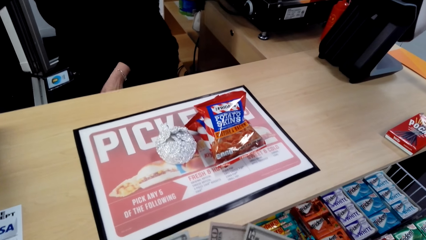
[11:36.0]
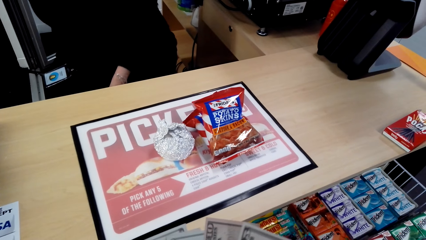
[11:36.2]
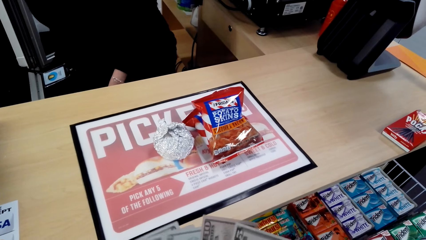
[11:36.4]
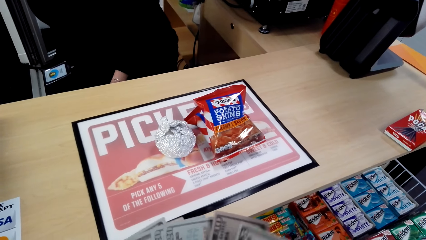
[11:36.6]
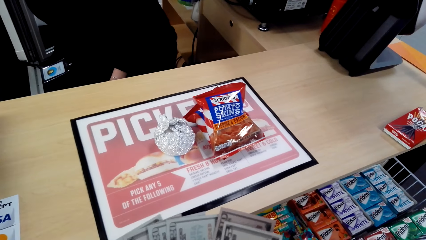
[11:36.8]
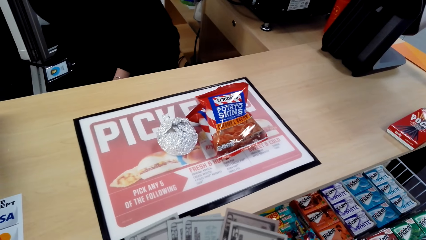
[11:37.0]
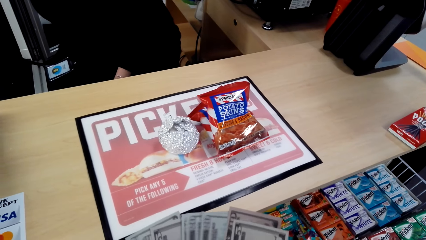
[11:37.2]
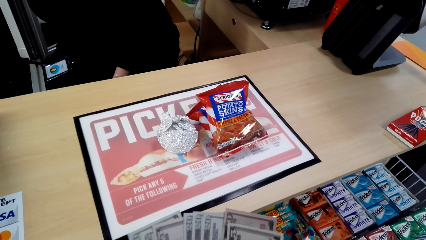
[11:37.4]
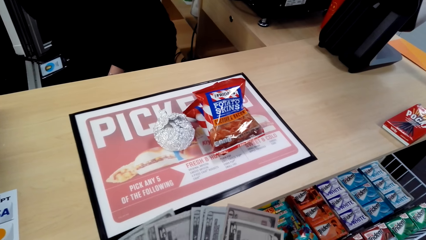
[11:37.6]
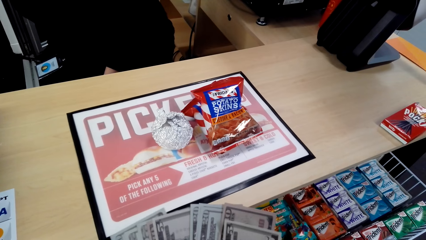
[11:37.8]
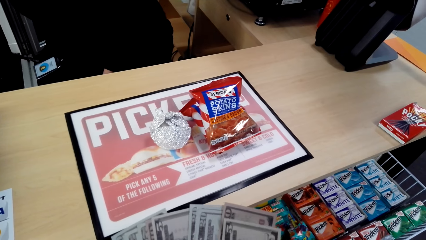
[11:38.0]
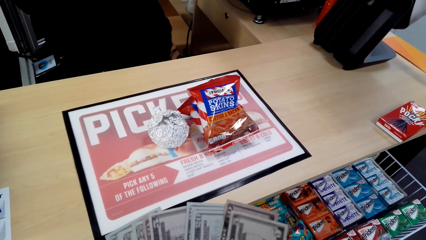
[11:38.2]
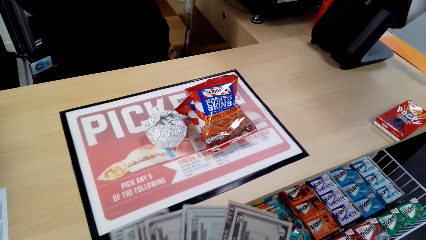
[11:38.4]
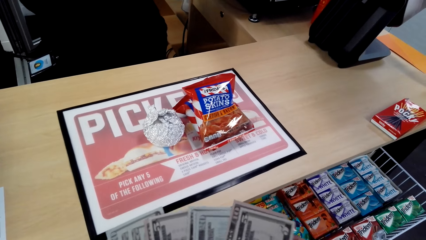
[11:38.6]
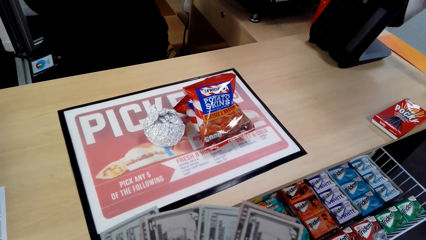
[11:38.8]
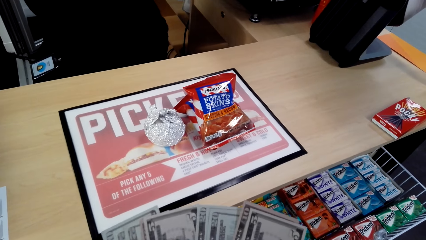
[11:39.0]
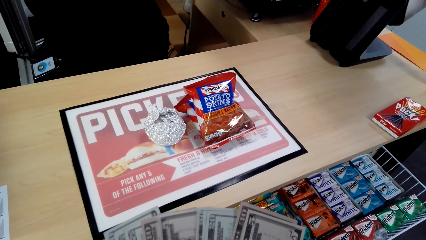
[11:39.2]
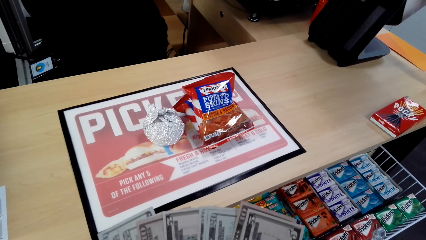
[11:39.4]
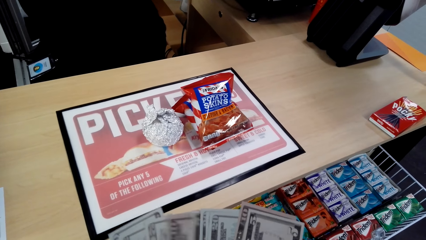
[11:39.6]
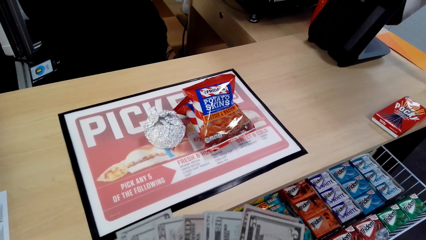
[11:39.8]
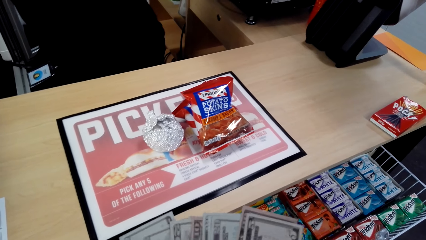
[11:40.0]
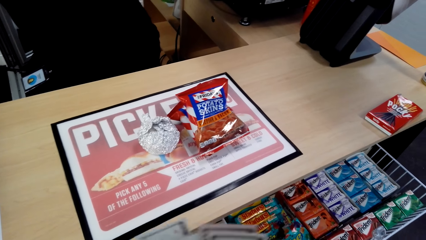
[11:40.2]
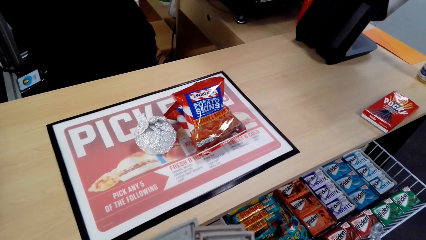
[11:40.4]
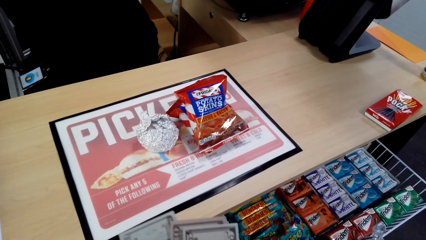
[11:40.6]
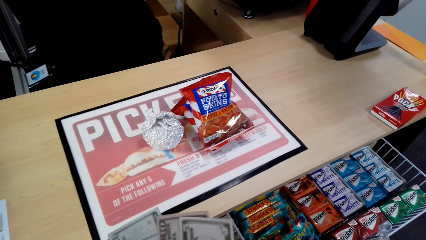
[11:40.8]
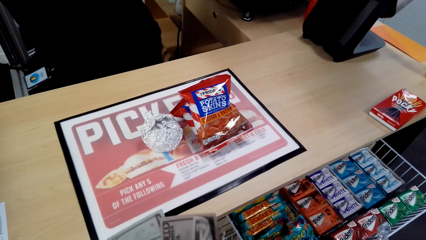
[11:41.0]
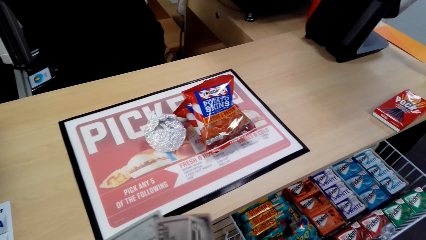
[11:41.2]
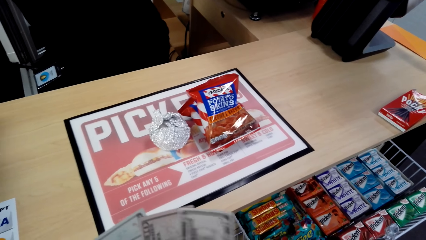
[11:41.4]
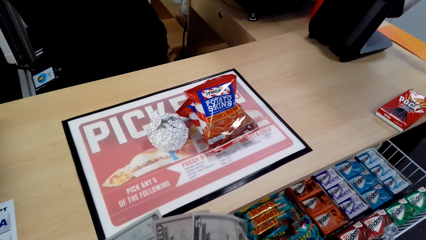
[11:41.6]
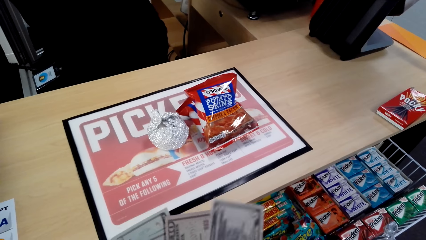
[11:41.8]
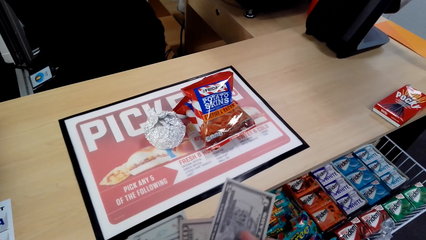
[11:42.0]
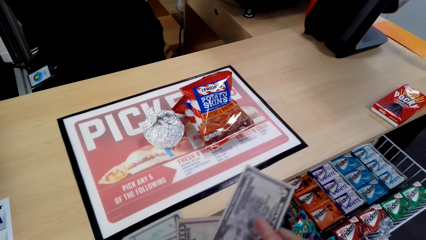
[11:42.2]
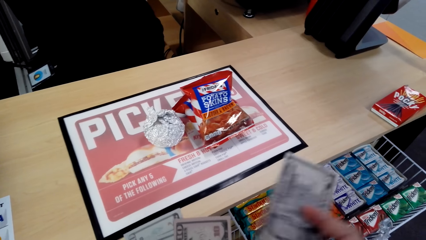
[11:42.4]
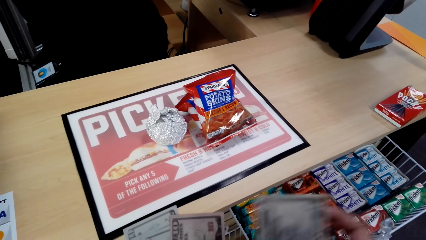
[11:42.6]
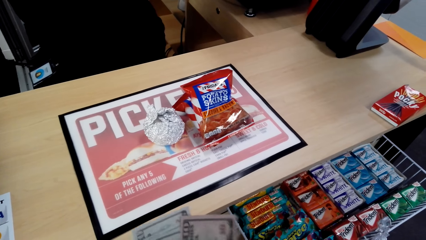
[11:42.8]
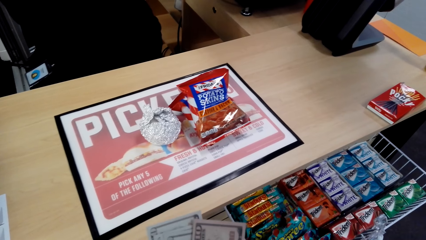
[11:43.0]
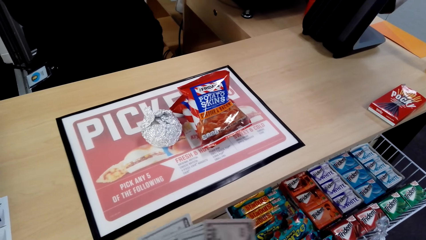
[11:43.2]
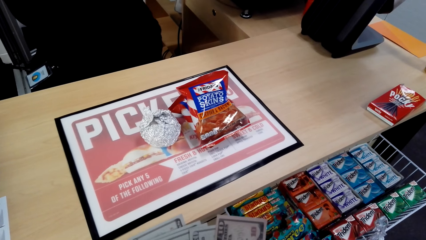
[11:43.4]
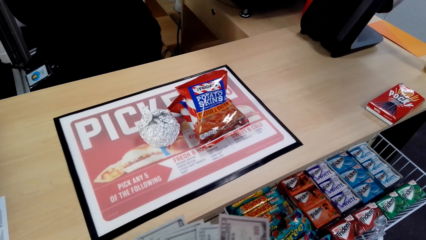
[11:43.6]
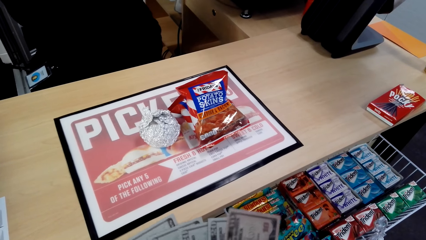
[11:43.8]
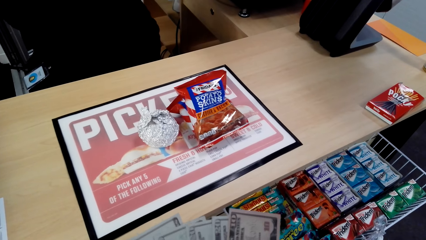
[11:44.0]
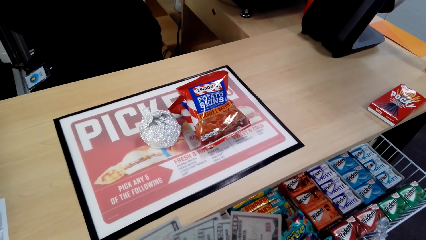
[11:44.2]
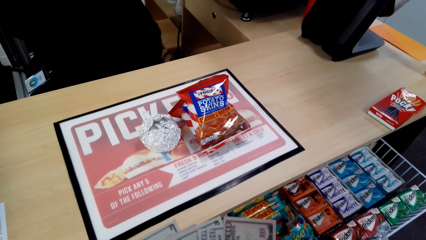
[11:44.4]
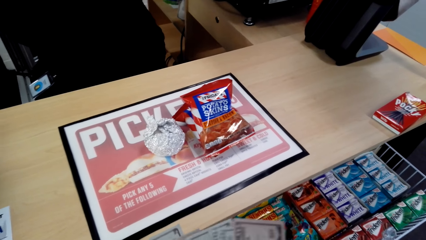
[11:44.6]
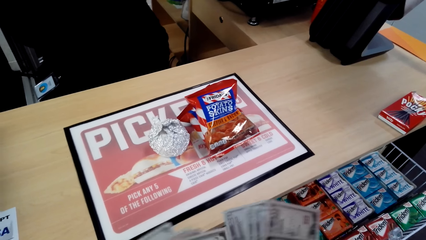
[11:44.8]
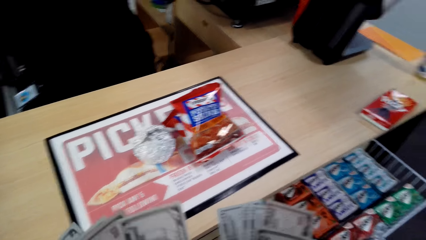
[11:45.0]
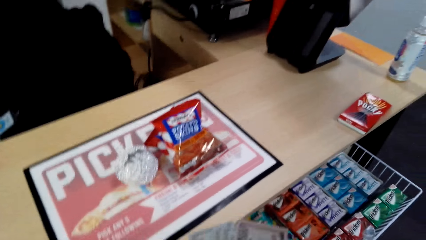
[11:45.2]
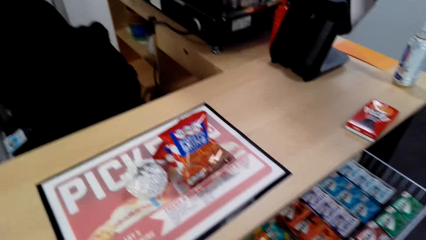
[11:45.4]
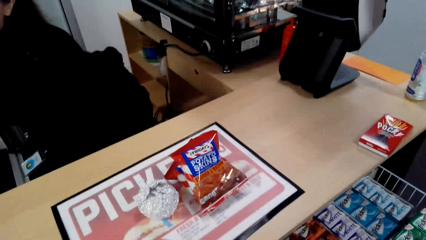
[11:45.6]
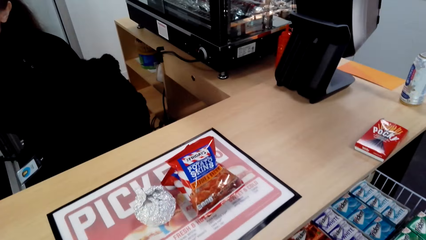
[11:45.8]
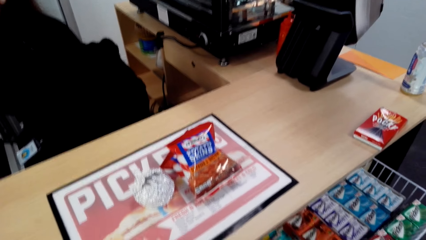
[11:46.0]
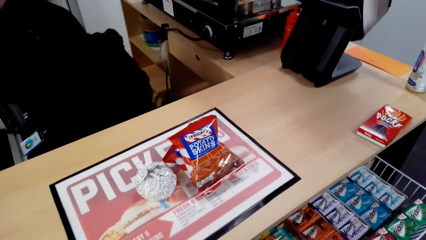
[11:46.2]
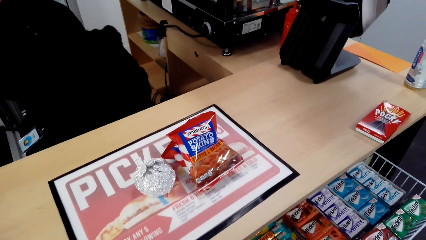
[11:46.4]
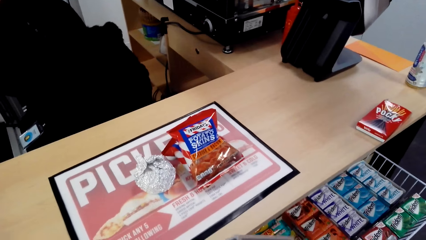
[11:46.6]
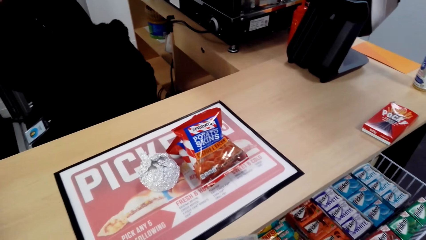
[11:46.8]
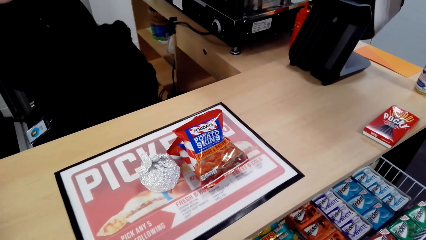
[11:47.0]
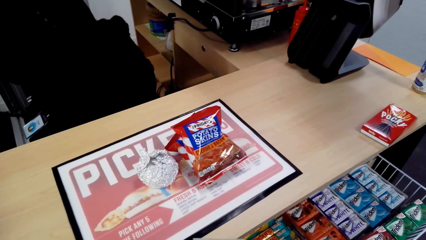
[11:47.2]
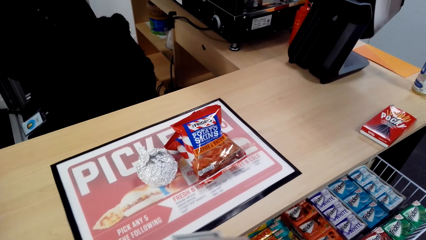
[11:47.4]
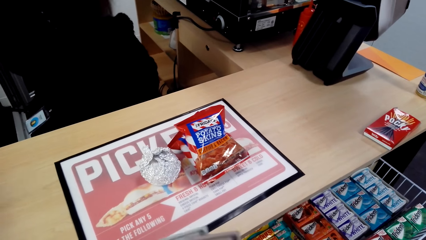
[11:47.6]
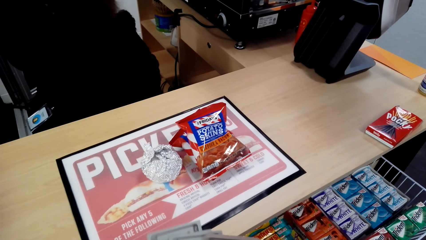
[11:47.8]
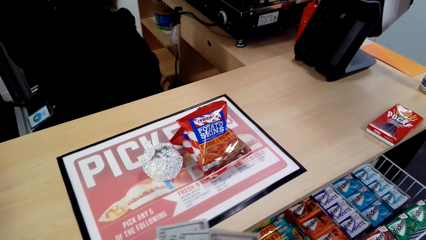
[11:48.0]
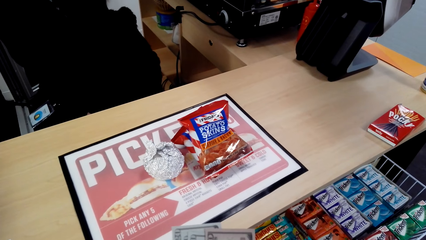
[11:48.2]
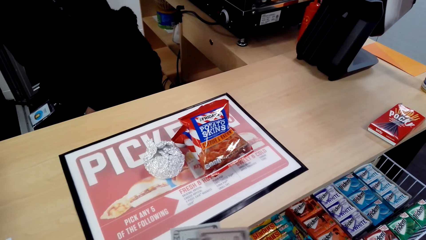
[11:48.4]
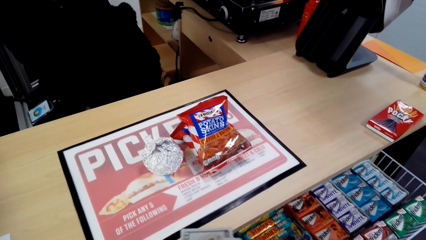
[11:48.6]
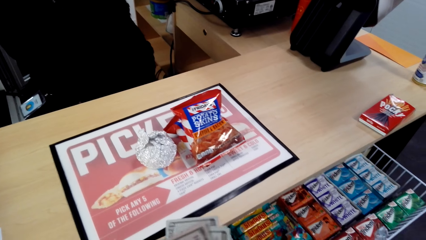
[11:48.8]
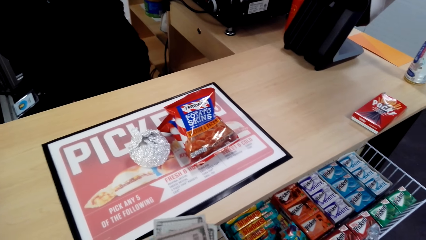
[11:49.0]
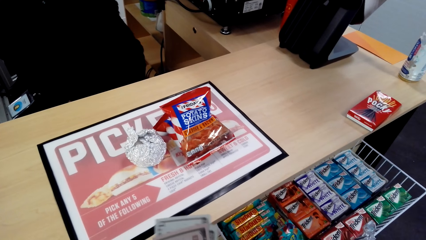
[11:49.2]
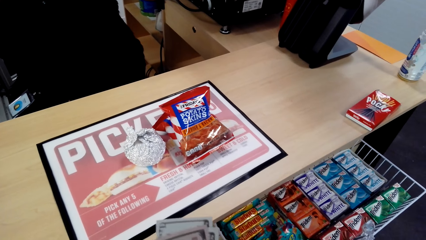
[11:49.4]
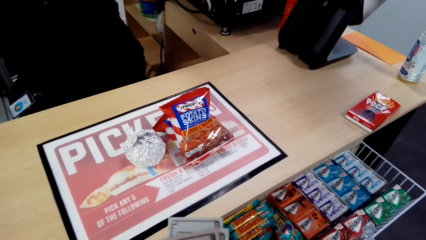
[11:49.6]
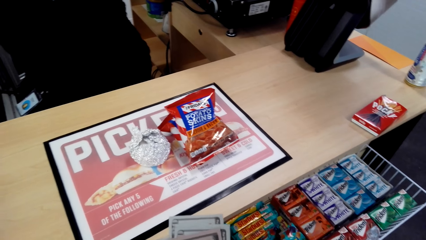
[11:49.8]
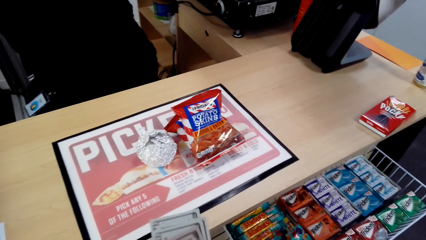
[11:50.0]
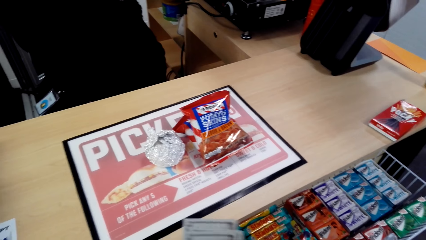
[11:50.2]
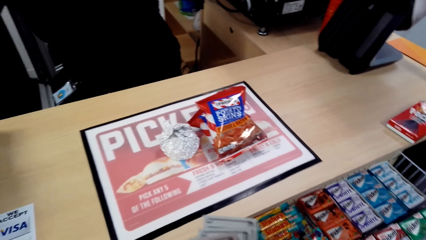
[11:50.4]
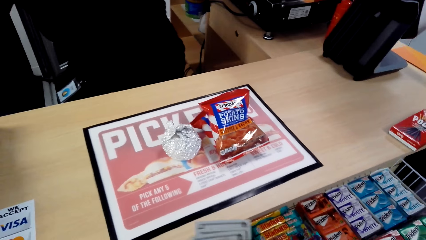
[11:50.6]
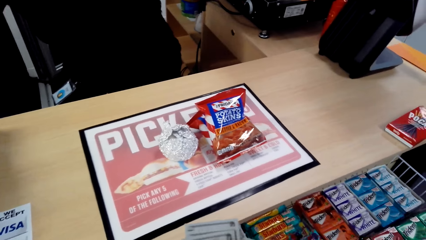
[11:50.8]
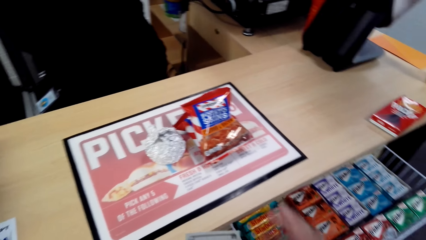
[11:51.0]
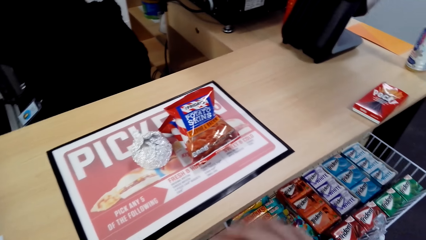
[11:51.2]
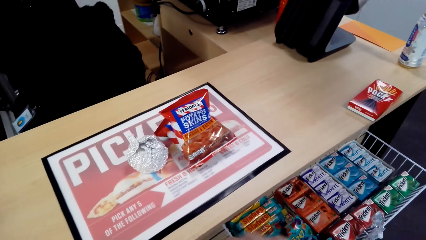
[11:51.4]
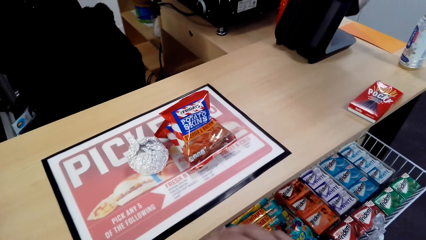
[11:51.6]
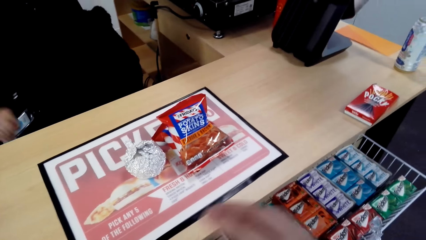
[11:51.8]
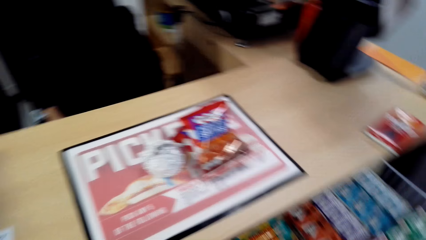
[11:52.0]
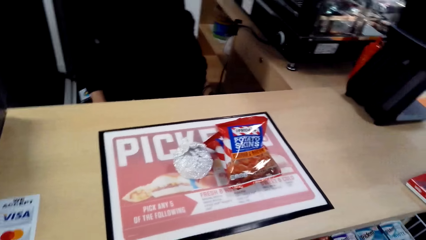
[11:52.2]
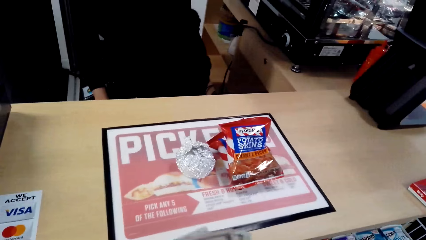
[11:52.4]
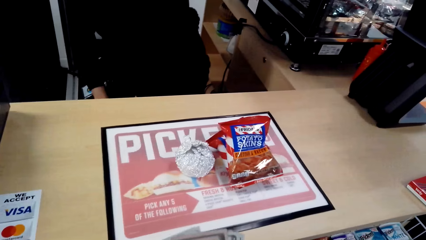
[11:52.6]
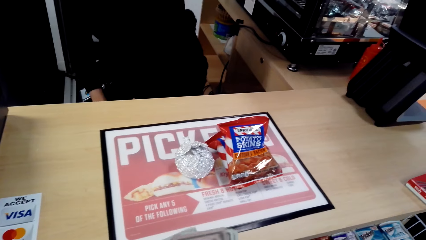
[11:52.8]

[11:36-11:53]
The camera wearer touches money. They count the money. They converse with a woman. They count the money.
